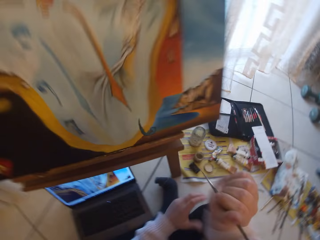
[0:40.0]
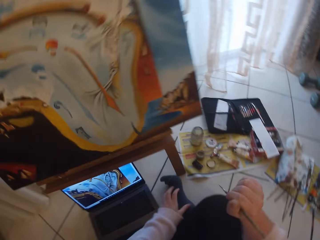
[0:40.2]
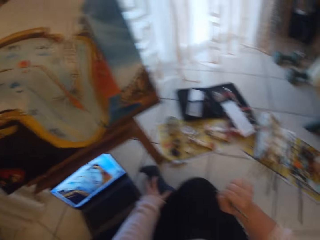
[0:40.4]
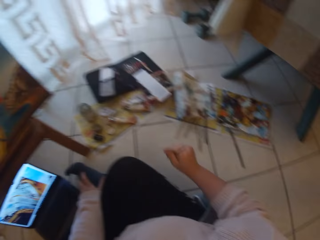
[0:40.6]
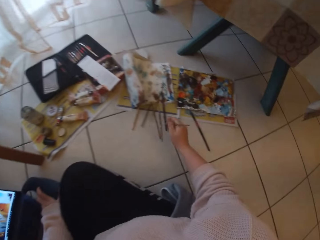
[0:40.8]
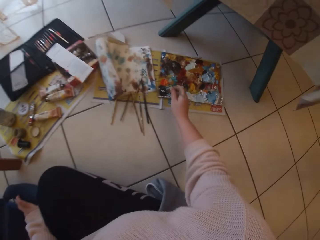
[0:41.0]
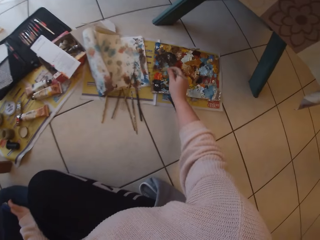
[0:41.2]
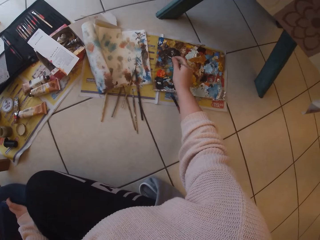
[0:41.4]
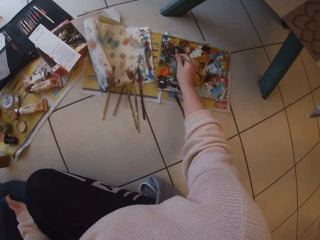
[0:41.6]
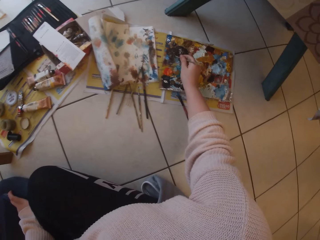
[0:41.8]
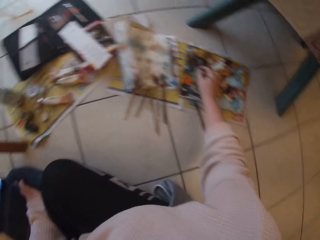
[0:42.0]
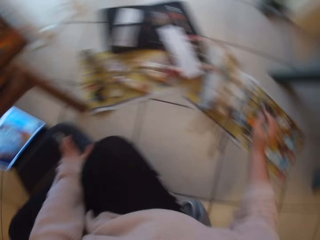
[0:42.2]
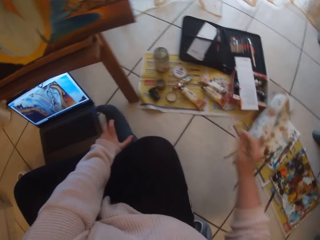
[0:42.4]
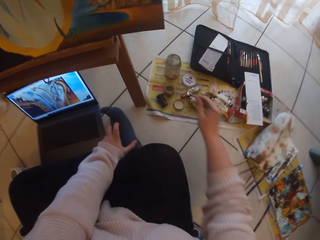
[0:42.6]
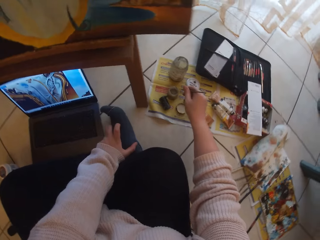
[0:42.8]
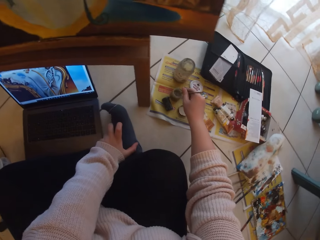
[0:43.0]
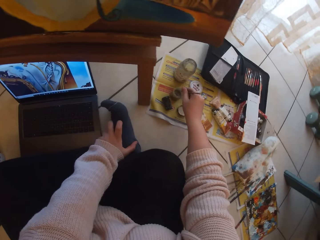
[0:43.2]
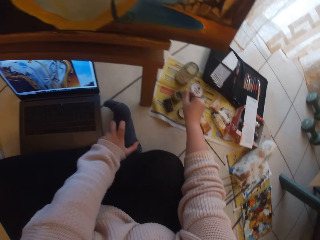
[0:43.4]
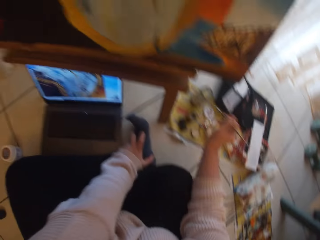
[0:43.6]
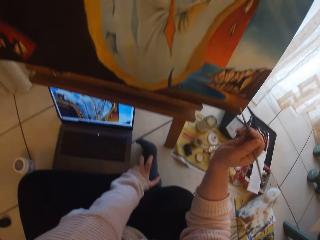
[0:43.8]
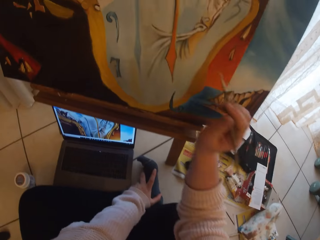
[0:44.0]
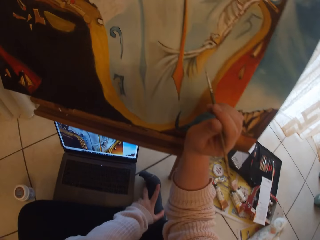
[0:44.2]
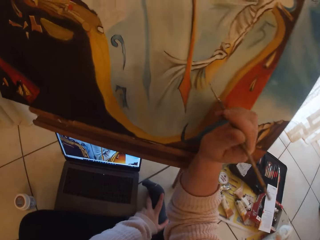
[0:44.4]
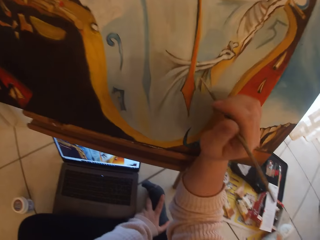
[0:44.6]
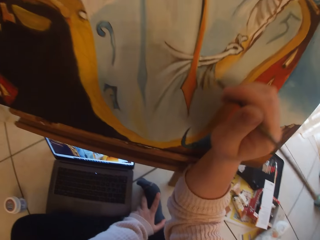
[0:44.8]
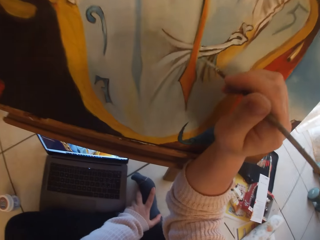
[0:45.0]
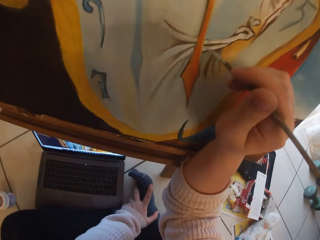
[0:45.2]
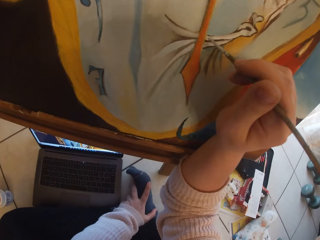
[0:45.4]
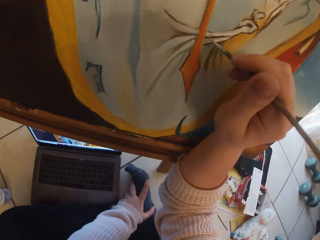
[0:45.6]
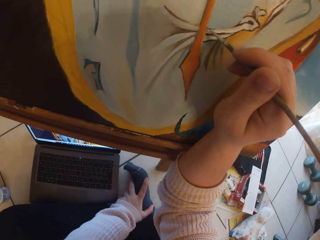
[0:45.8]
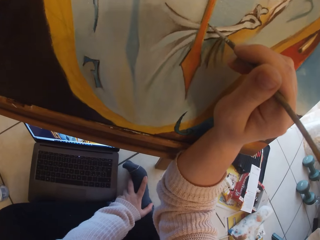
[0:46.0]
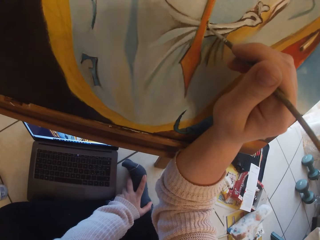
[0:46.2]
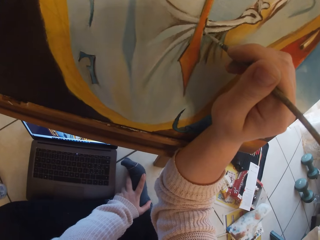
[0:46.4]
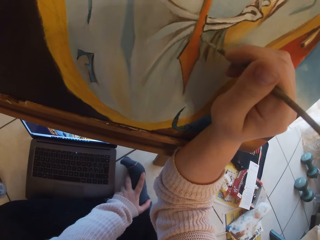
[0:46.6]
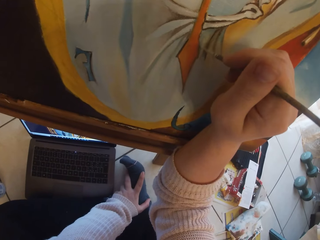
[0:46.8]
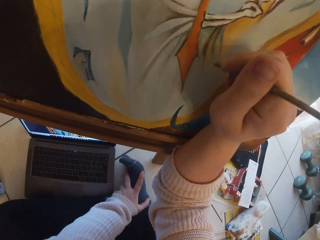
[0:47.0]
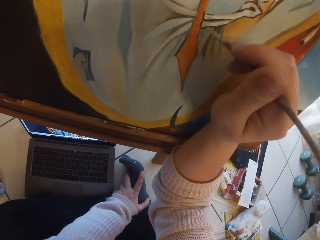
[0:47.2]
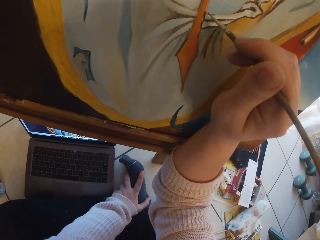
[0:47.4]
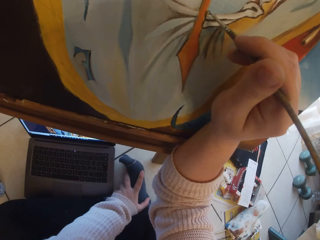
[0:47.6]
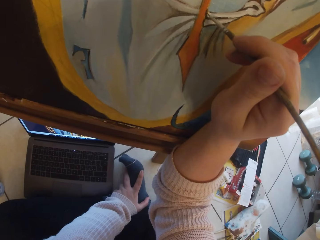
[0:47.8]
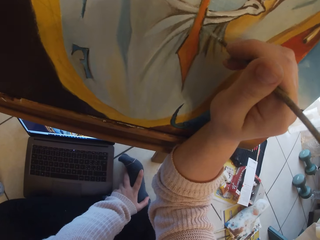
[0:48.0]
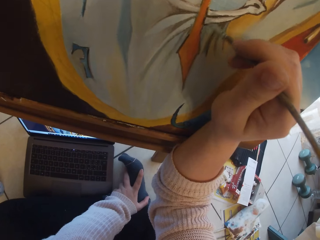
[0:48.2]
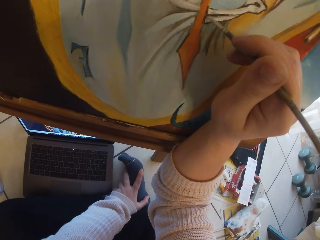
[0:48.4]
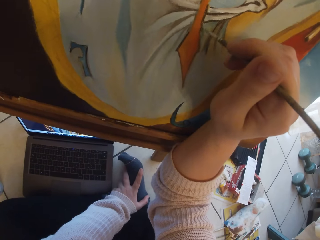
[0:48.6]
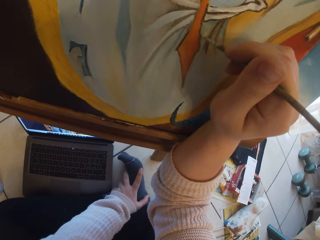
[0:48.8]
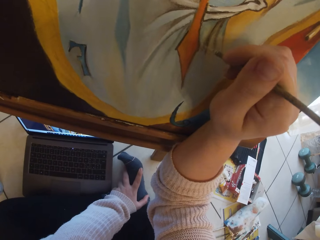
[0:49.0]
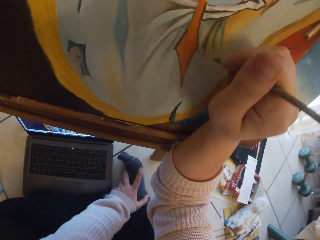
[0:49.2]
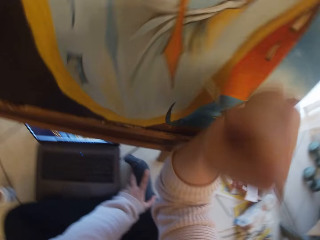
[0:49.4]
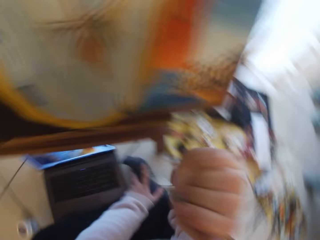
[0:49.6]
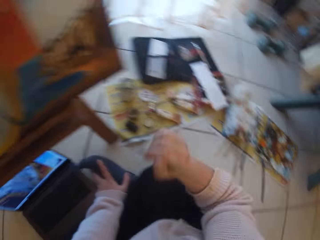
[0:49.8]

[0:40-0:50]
The camera wearer draws paint from the paint pallet with the rigger brush. They dip the rigger brush into the water mixable oil paint medium. They paint the drawing with the rigger brush.

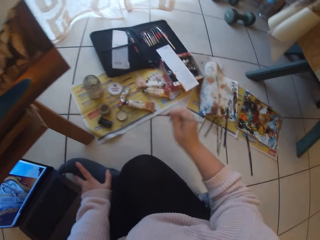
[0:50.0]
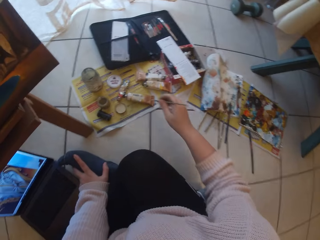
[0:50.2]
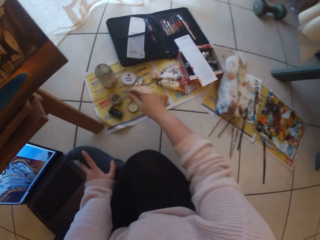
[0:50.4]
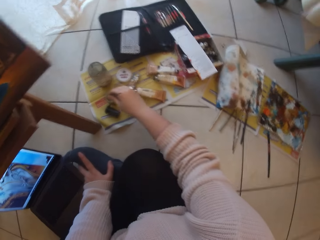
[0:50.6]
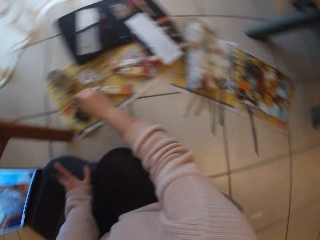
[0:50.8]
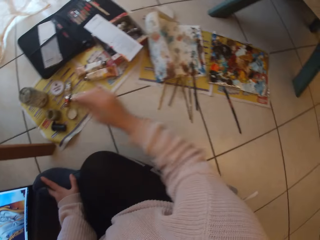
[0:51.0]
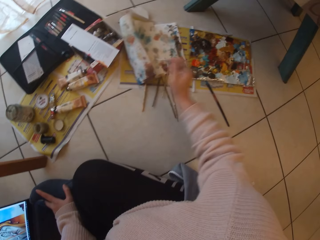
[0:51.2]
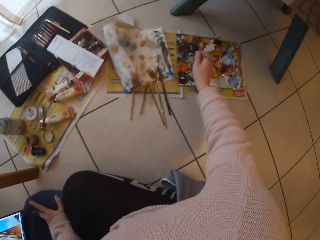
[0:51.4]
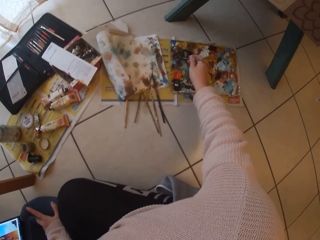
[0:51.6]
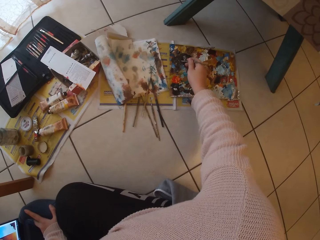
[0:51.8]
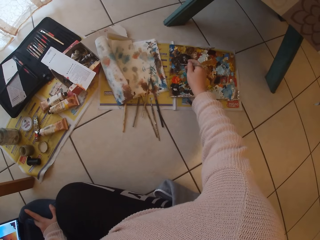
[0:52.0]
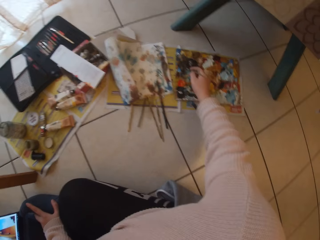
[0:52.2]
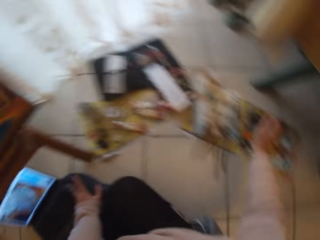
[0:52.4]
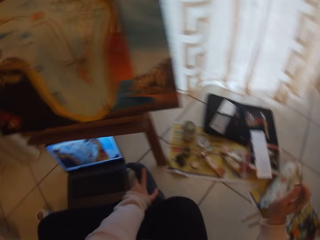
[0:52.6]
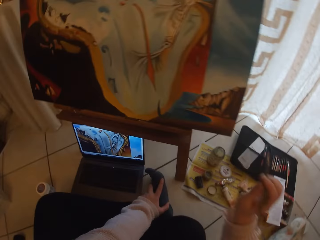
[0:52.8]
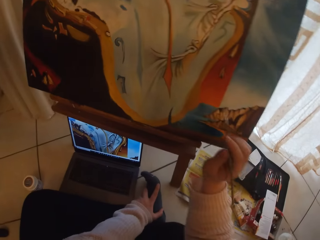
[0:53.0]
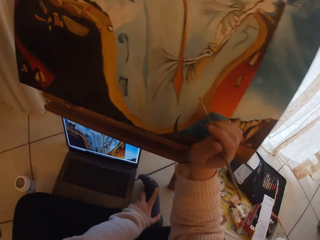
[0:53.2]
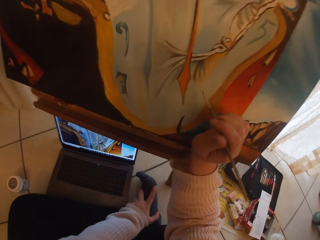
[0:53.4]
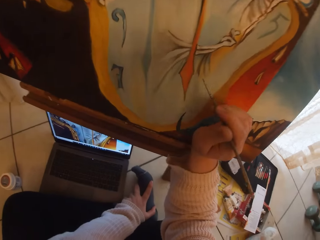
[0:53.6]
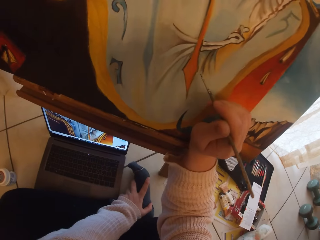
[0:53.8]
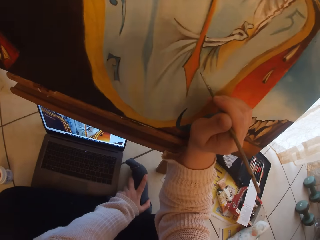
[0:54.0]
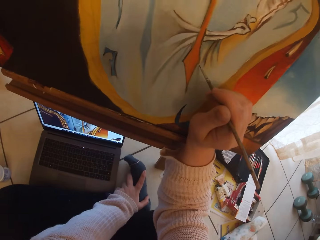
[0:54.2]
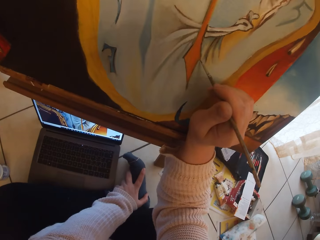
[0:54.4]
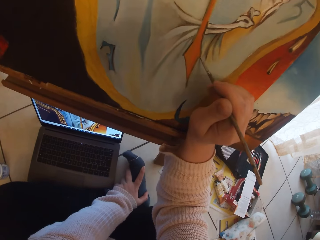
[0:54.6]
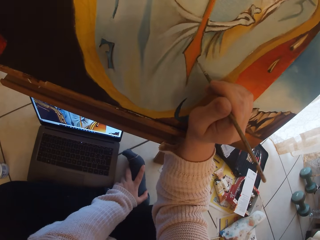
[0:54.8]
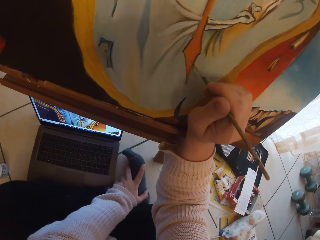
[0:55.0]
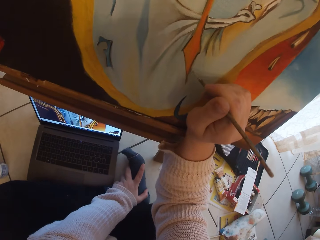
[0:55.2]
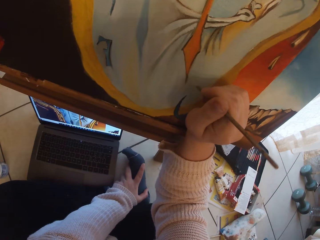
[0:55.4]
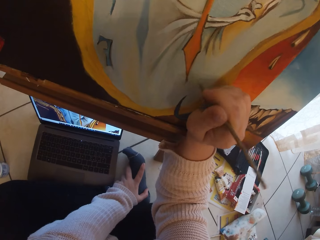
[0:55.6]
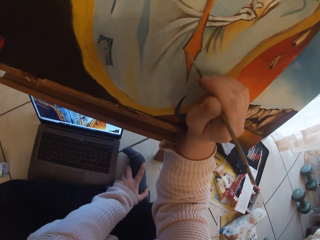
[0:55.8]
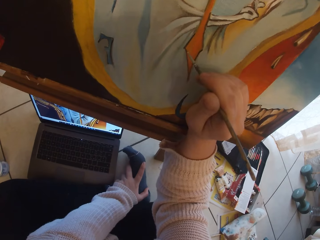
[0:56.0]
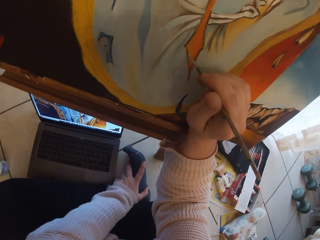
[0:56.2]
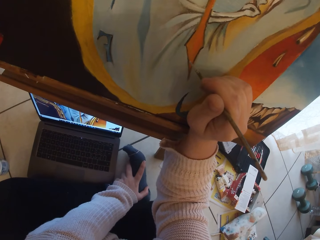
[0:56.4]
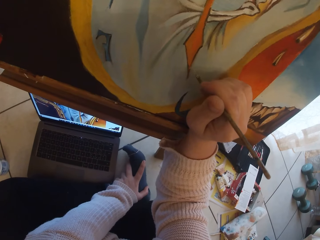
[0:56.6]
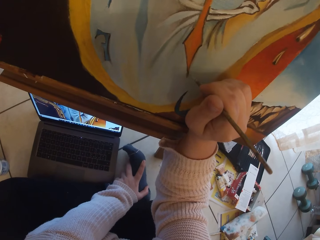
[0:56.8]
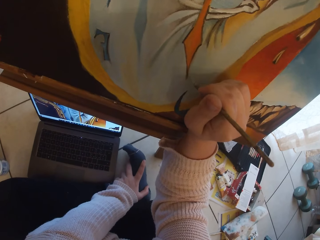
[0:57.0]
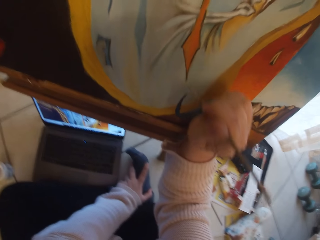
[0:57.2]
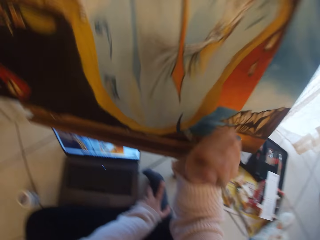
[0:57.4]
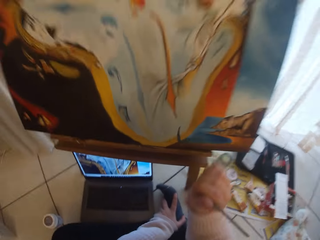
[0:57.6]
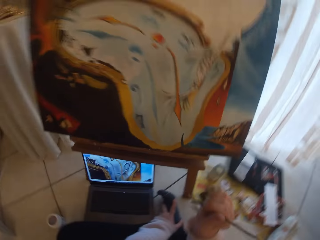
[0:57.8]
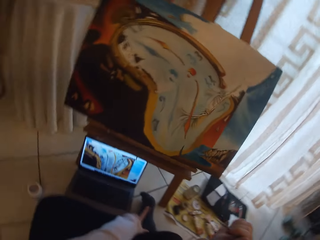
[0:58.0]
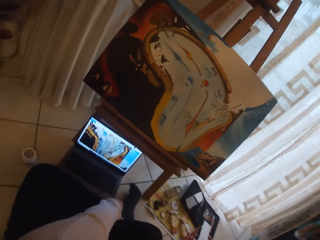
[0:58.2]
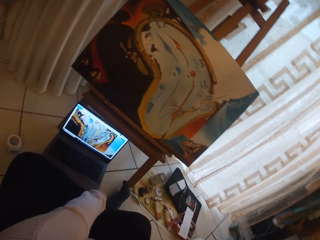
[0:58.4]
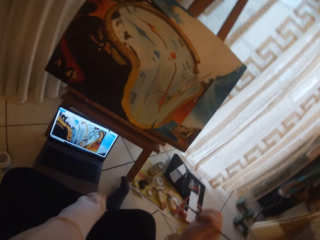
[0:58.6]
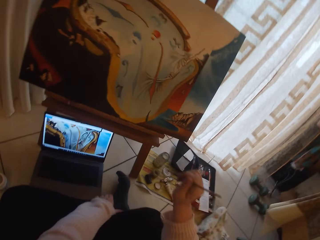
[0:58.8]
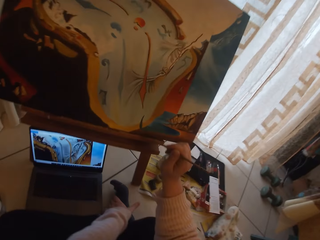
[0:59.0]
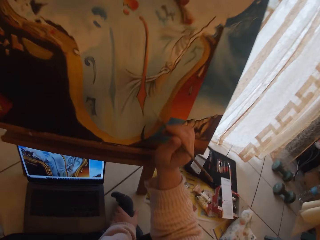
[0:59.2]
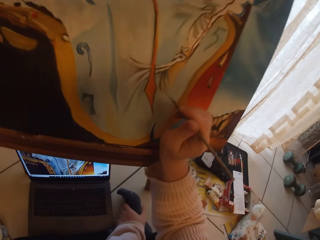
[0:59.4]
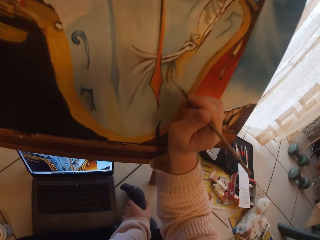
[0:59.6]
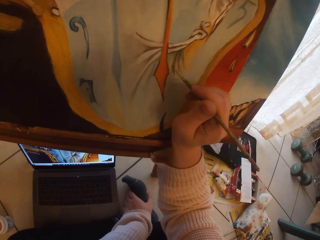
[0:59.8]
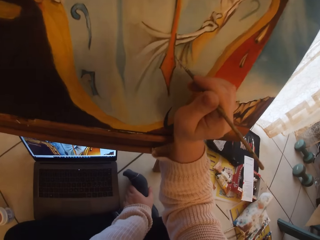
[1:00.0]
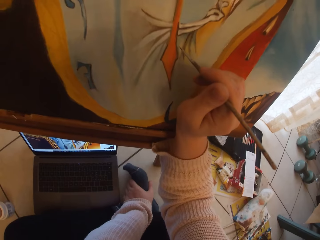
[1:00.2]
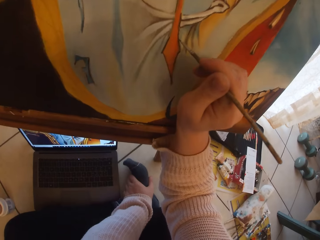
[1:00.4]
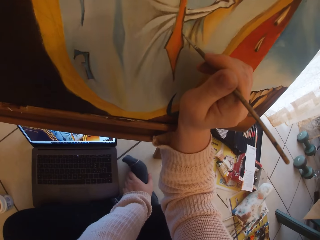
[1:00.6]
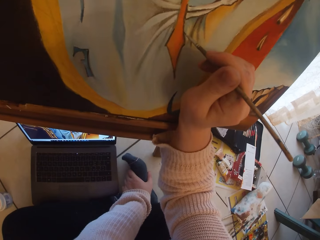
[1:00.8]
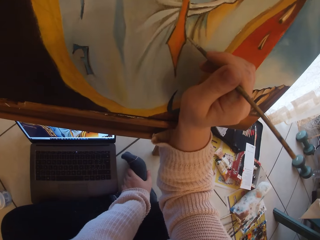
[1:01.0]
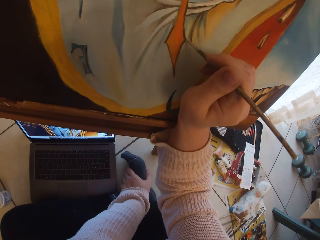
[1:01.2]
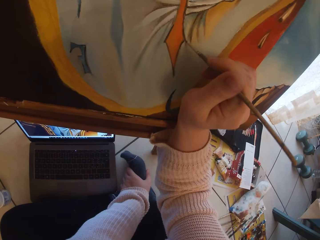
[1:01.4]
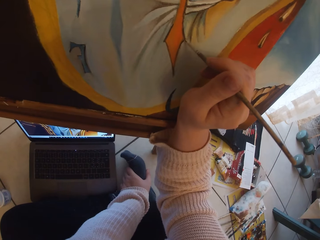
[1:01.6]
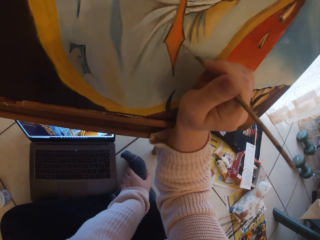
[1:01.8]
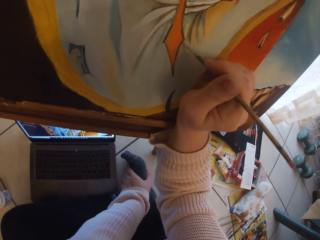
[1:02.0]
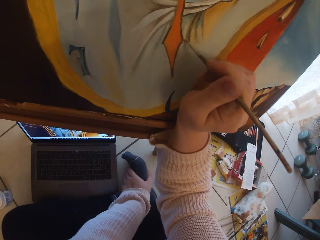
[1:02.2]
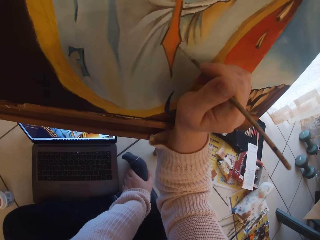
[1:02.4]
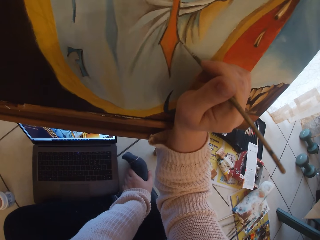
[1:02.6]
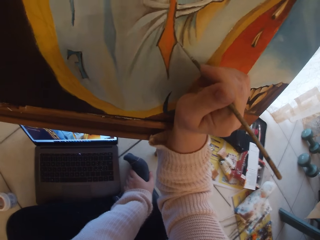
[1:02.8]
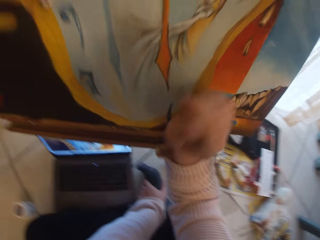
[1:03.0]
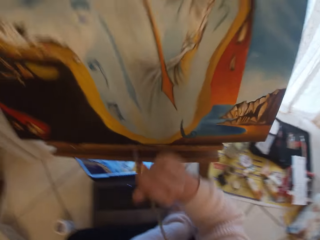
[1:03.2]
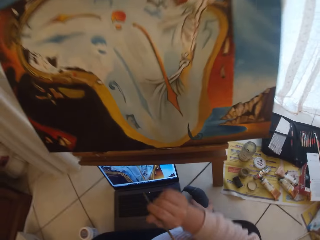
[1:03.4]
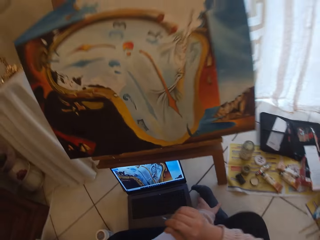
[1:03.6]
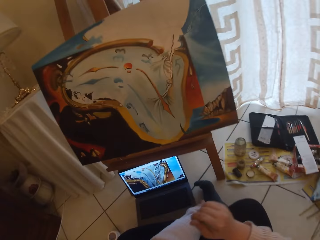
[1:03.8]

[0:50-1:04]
The camera wearer dips the rigger brush into the water mixable oil paint medium. They draw paint from the paint pallet with the rigger brush. They paint the drawing with the rigger brush. They paint the drawing with the rigger brush again.
